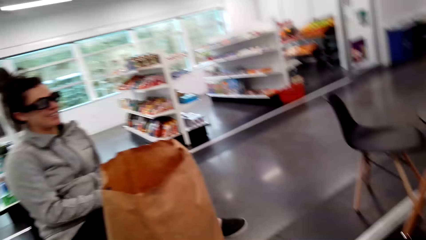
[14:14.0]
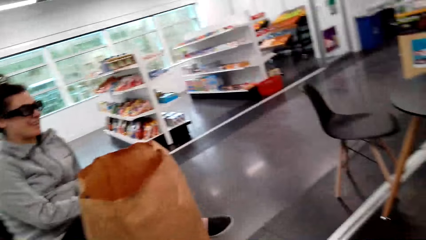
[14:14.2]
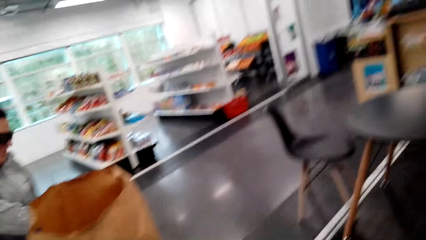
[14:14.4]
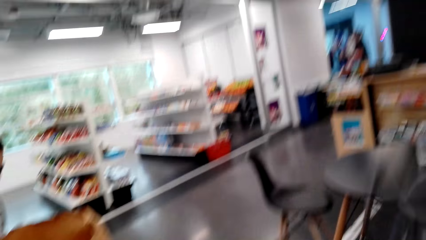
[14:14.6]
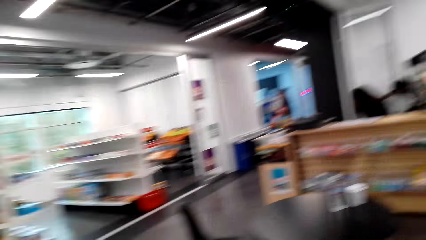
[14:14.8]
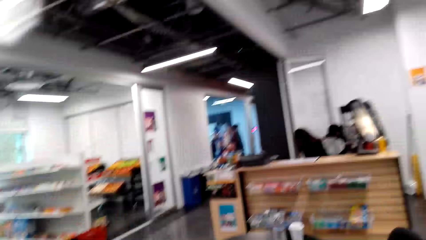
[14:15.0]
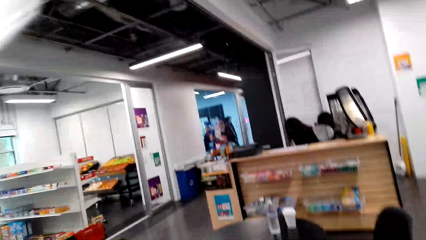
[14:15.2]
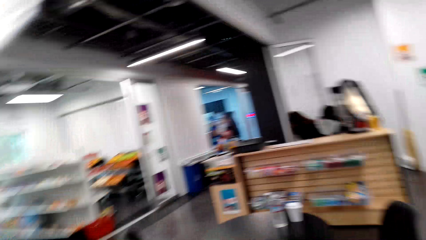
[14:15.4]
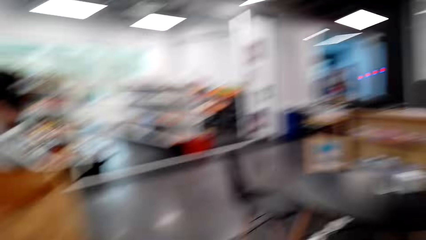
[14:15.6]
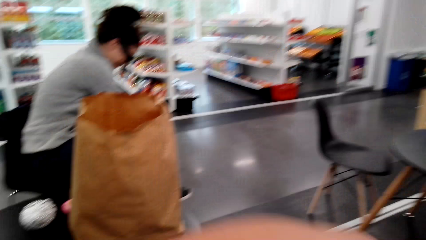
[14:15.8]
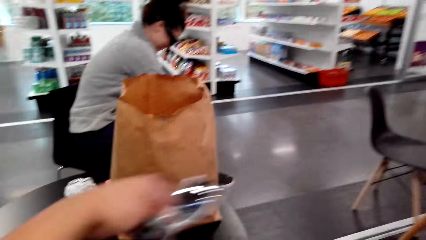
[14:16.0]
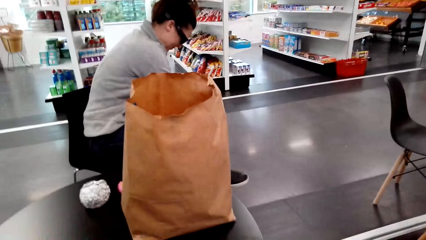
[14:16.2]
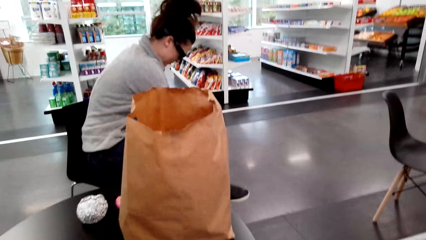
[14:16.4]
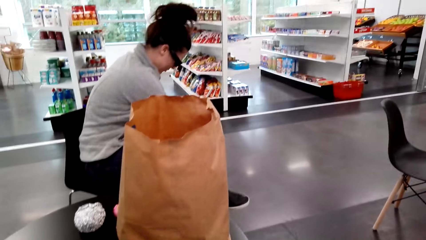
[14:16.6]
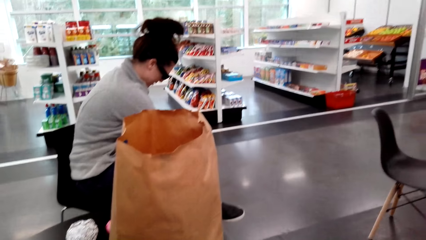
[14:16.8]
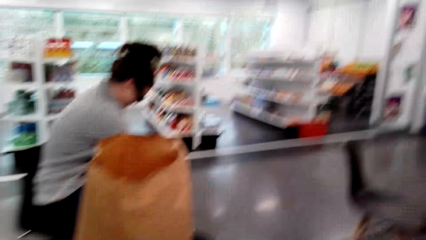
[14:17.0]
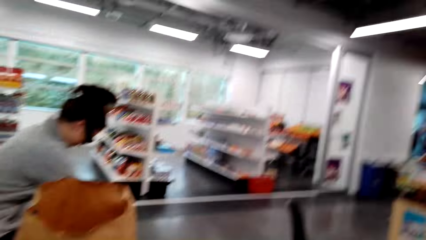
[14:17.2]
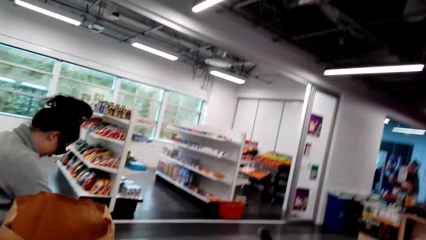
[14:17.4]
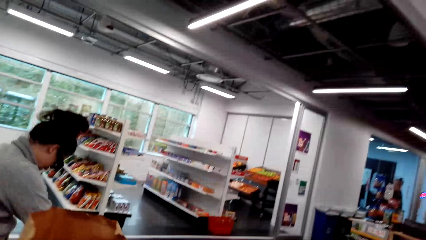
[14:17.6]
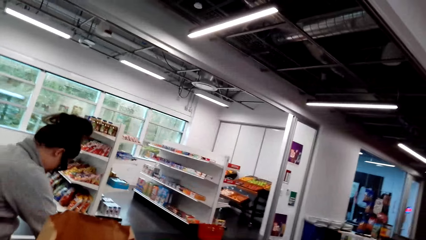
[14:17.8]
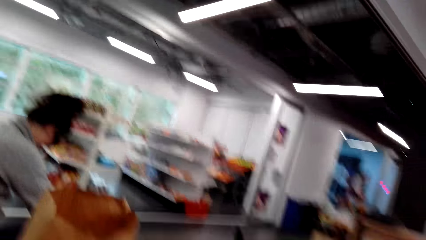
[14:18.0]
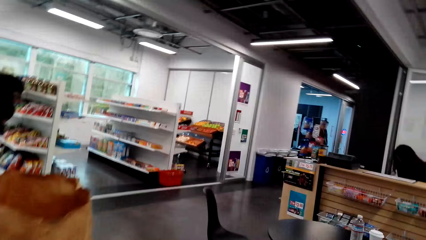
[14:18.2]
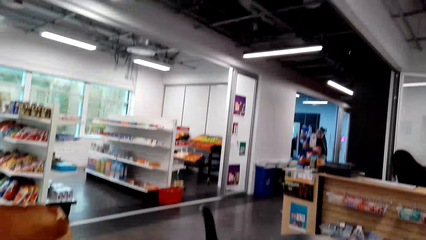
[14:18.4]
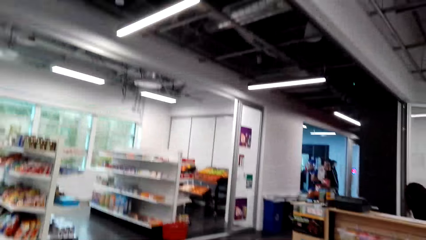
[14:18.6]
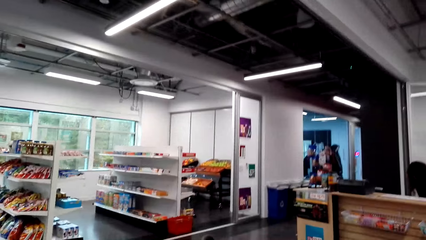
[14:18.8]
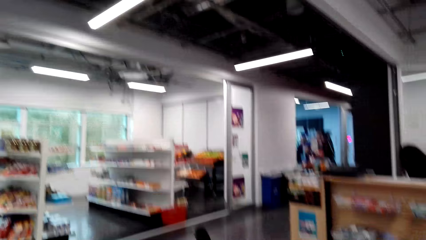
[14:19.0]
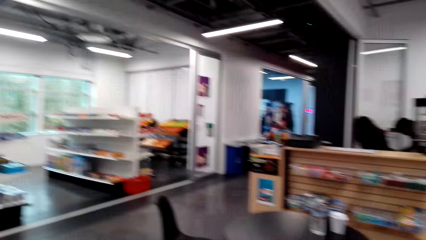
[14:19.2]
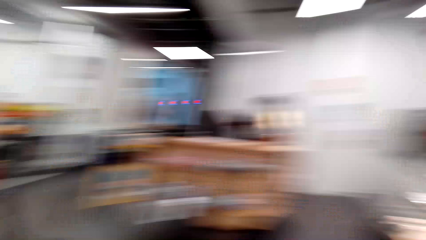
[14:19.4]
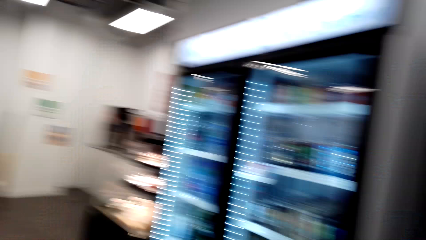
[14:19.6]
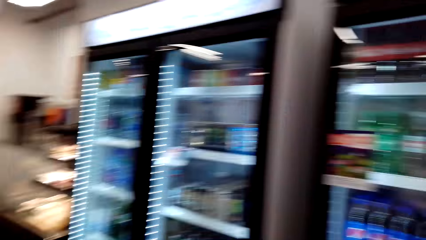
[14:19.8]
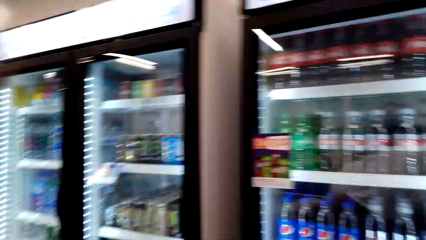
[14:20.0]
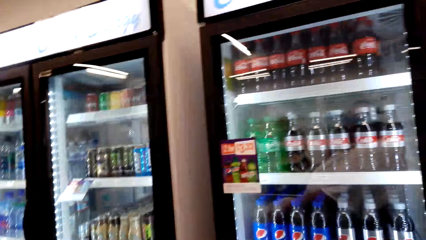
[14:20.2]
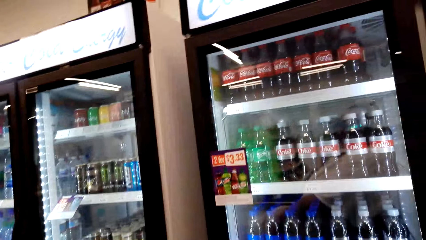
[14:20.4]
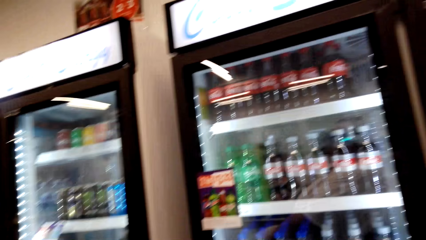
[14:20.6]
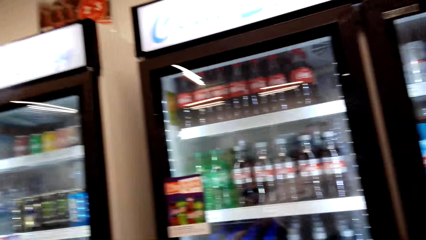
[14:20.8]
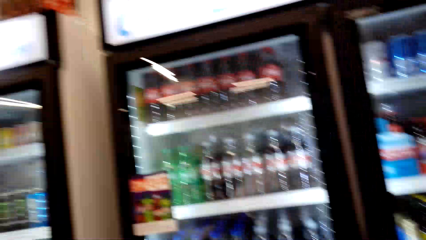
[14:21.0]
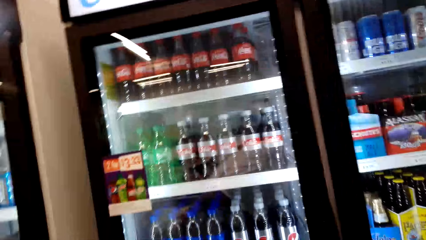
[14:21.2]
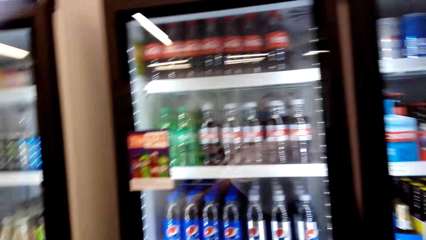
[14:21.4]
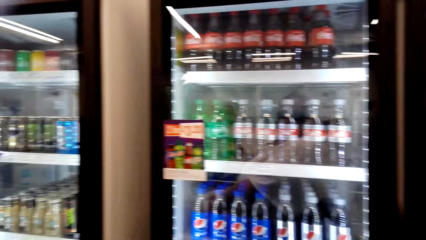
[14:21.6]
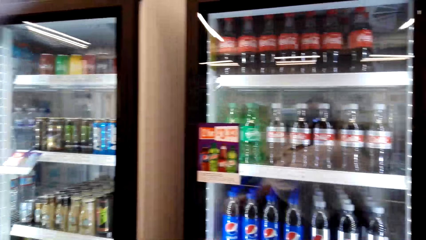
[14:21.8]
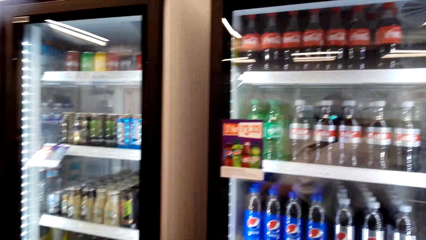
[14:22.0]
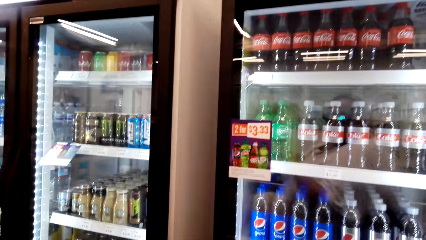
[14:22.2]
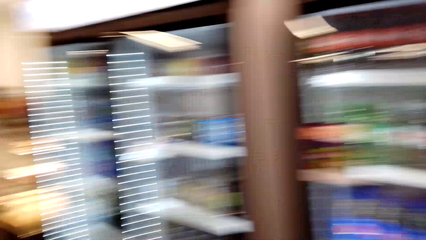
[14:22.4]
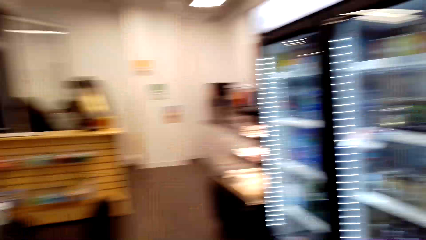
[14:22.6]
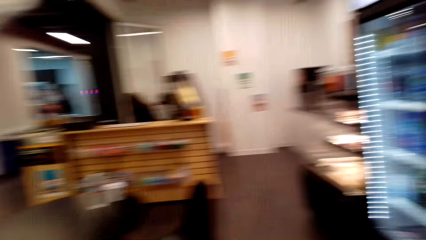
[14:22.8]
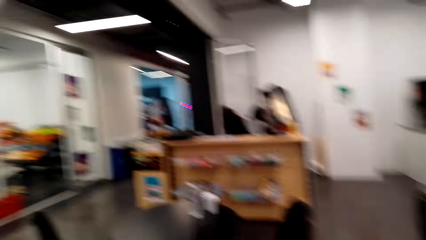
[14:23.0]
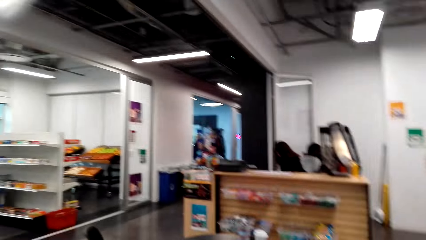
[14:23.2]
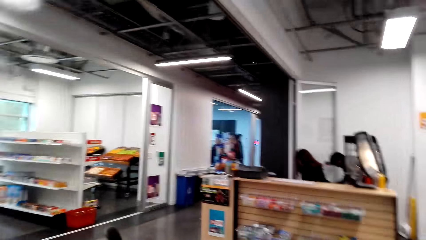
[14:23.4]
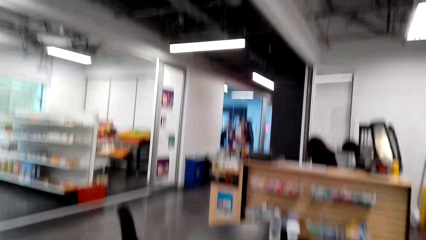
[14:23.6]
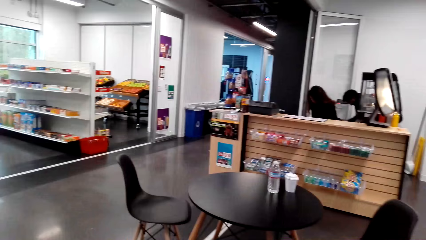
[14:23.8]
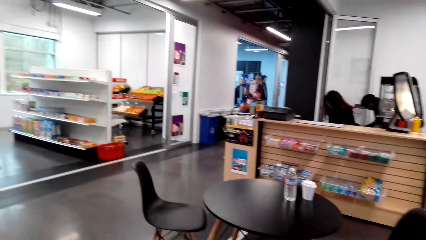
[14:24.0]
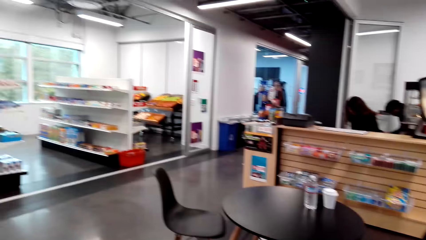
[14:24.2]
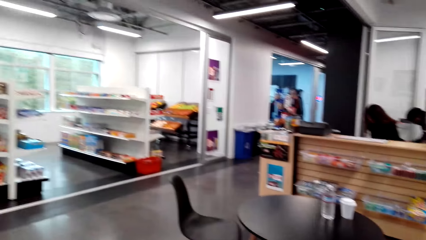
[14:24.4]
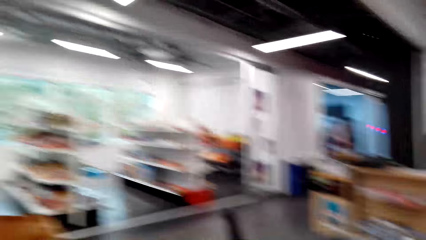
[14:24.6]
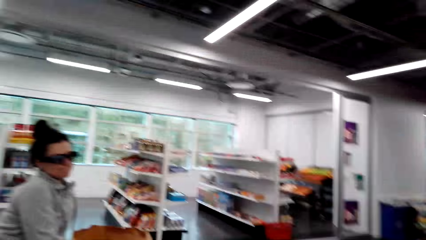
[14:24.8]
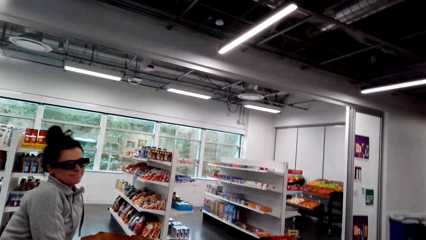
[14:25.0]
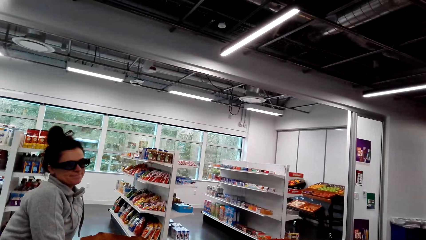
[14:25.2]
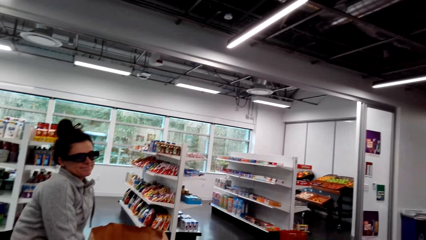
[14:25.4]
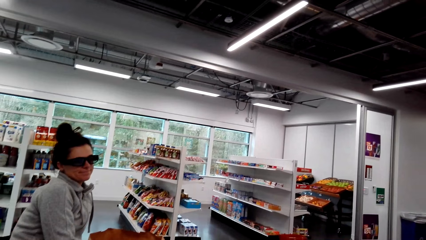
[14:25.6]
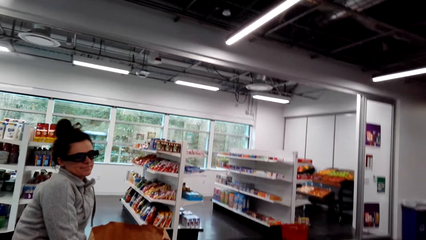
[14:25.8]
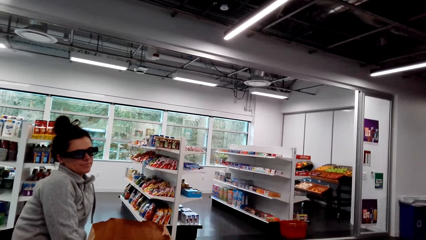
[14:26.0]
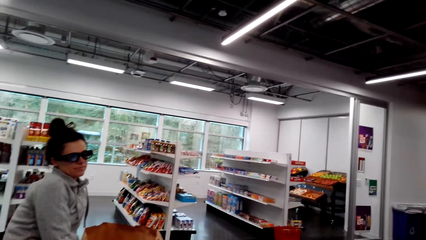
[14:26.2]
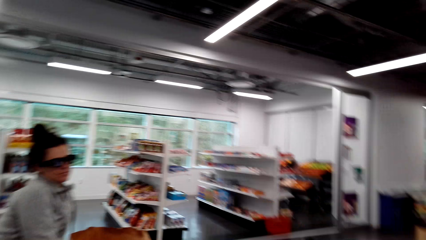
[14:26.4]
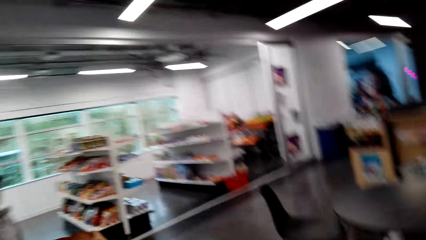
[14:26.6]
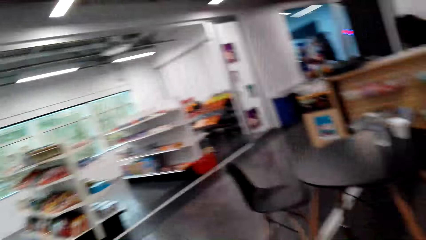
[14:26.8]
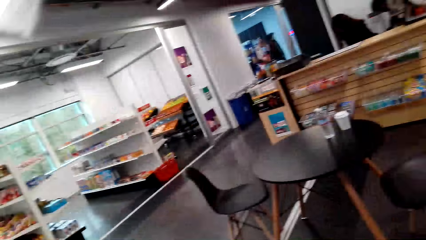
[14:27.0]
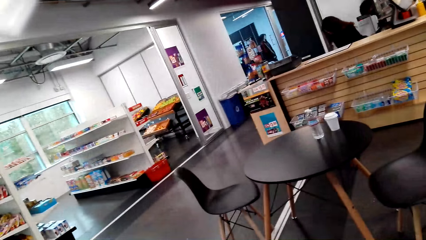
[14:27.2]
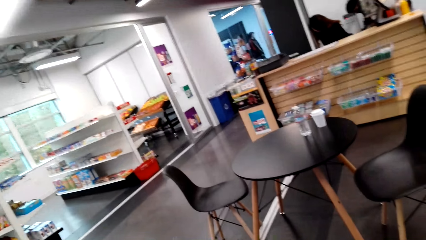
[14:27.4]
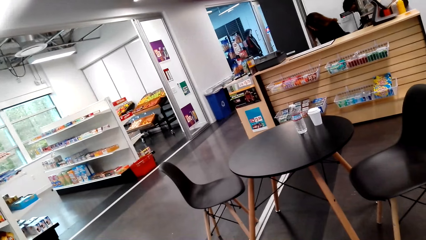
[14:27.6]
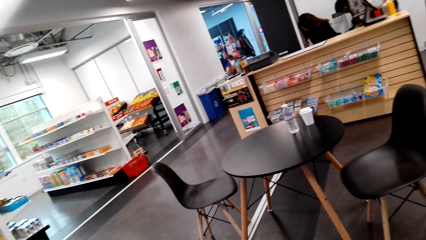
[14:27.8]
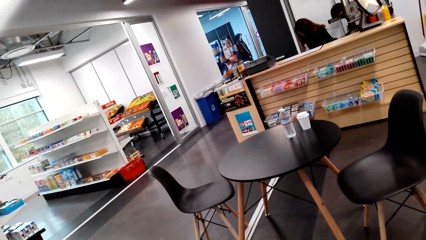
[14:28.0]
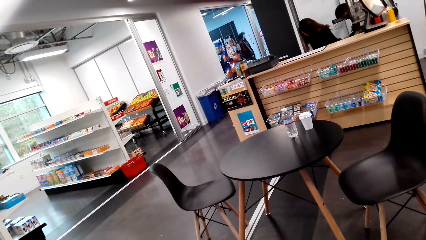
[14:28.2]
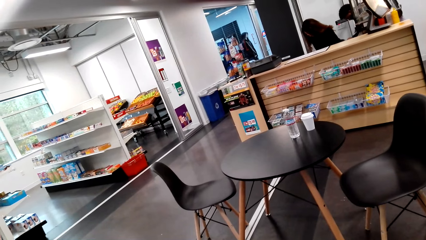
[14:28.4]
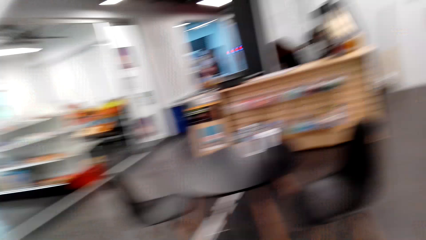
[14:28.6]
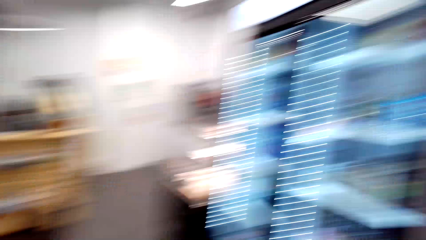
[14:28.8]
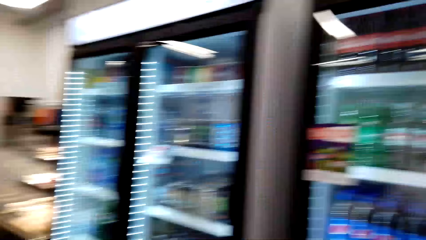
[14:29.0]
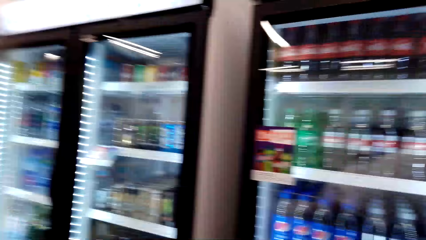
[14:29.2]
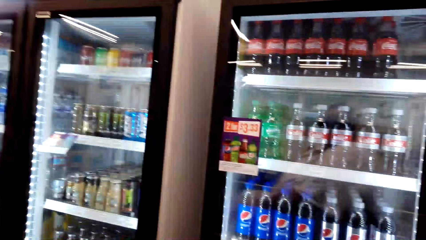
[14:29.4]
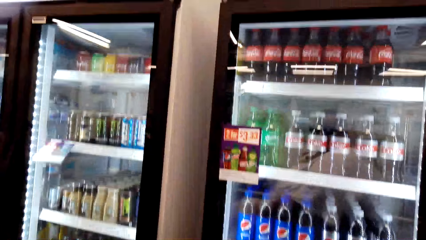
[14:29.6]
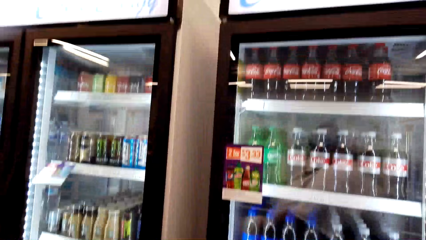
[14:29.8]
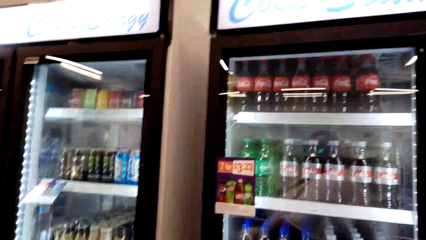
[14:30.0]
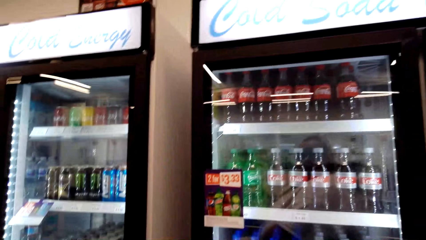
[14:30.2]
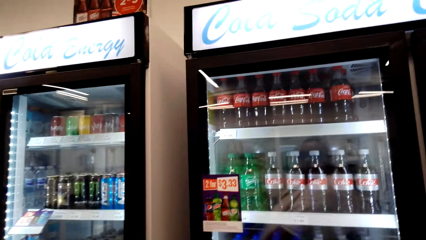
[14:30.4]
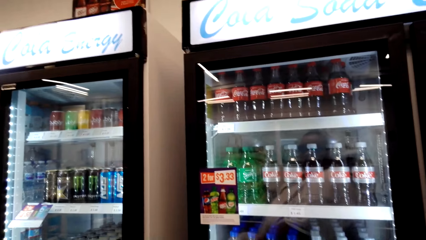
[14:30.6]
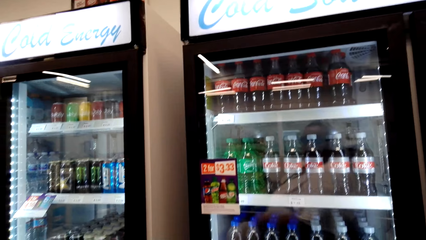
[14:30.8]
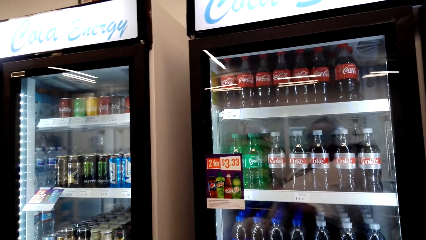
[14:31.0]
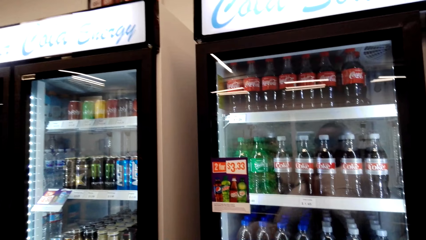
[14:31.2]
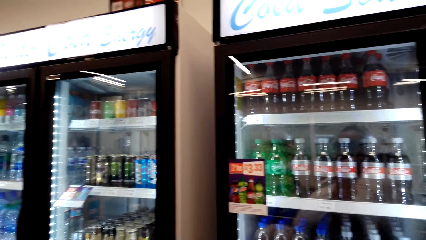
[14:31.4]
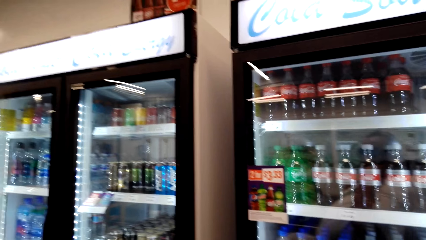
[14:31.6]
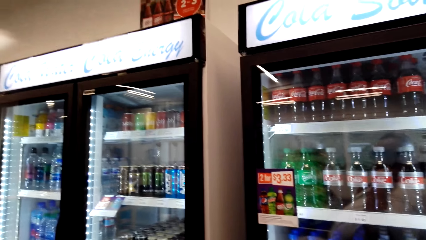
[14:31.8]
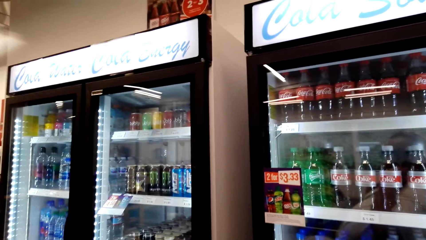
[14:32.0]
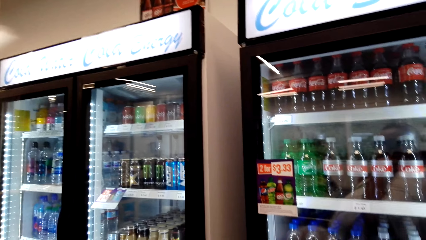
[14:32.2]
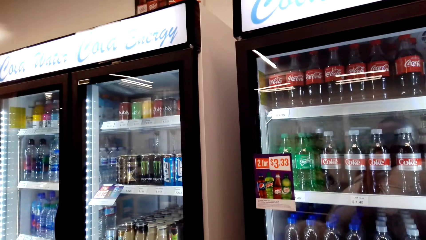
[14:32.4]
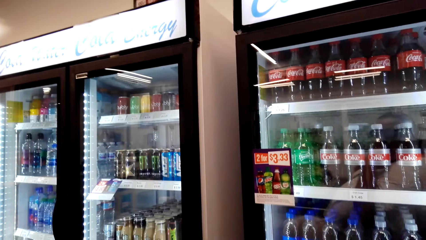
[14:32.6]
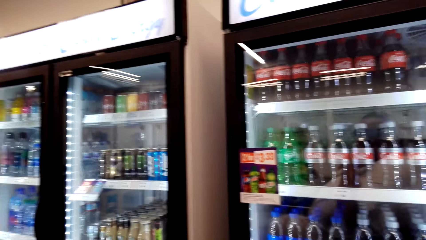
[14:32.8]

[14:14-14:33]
The camera wearer looks at a person. They look around the supermarket. They look at the person. They look around the supermarket. They look around the fridge. They look around the supermarket. They dialogue with the person and look at the person. They look around the supermarket. They look around the fridge.
